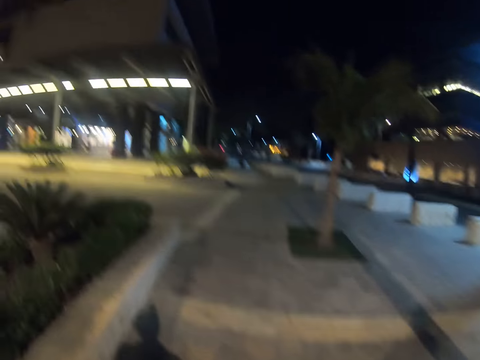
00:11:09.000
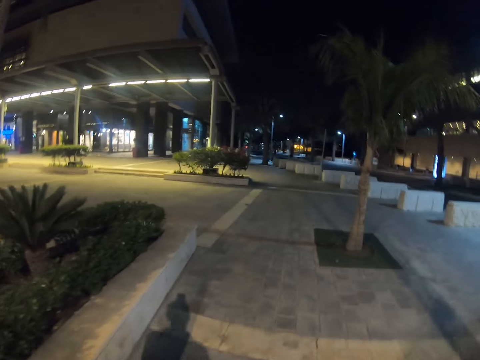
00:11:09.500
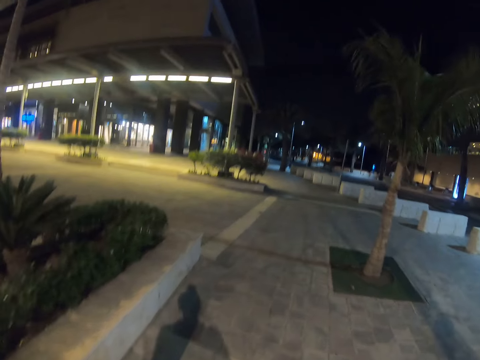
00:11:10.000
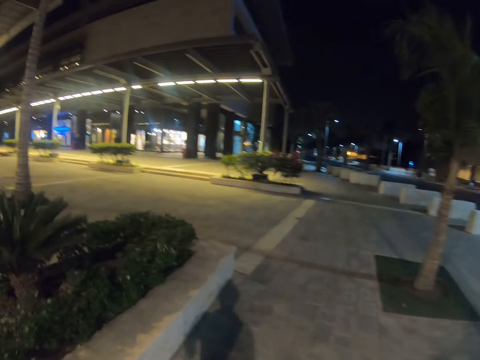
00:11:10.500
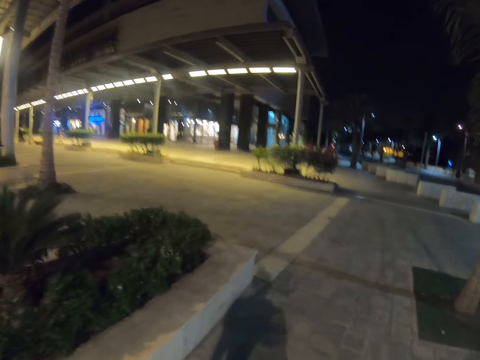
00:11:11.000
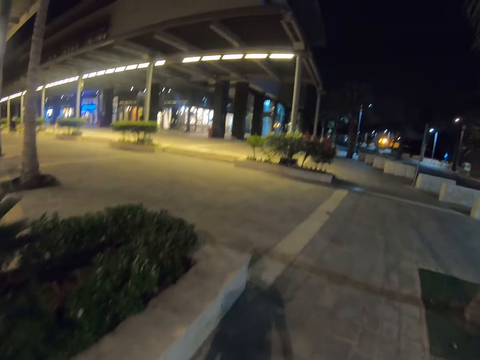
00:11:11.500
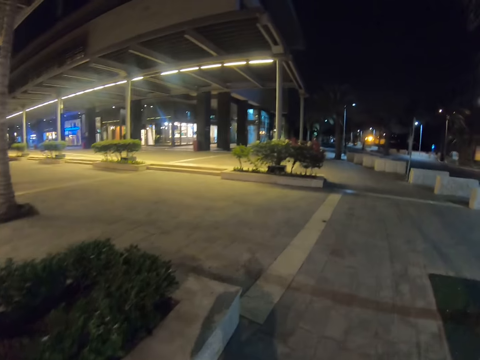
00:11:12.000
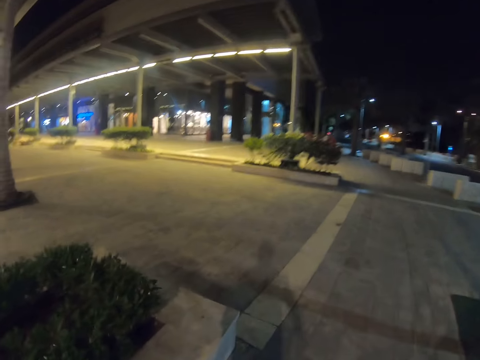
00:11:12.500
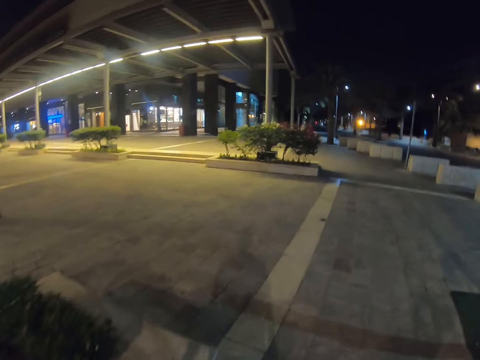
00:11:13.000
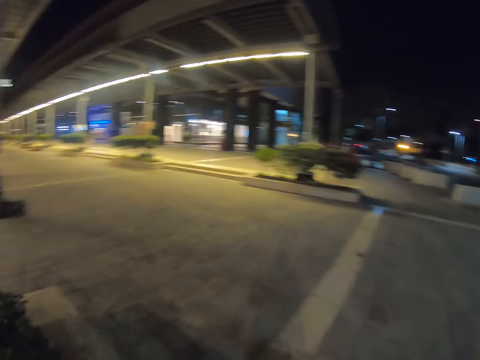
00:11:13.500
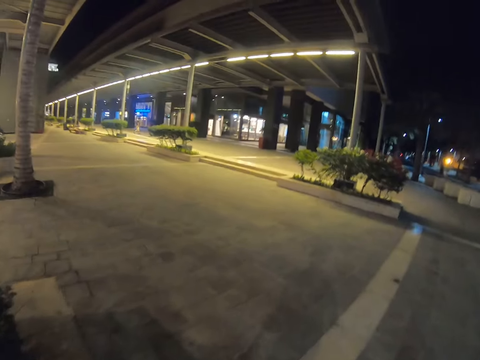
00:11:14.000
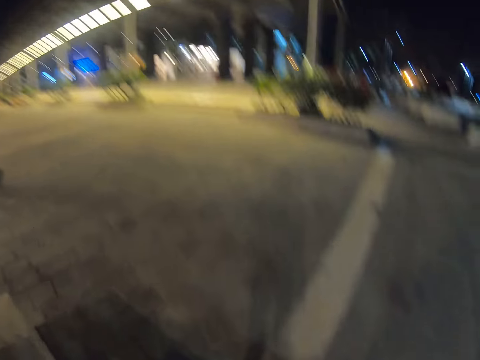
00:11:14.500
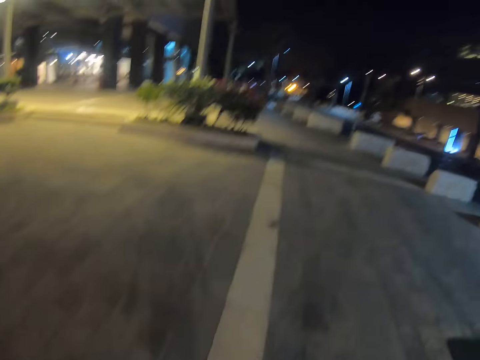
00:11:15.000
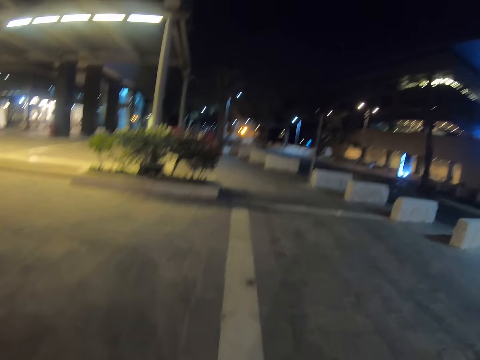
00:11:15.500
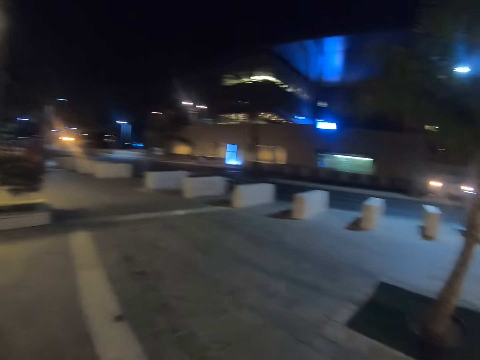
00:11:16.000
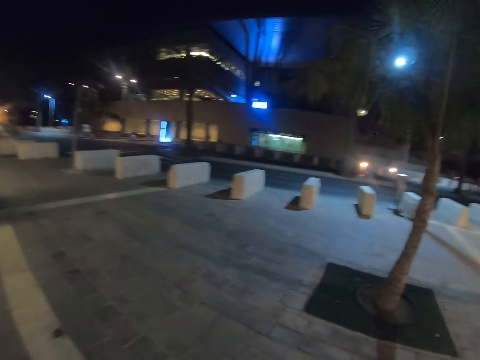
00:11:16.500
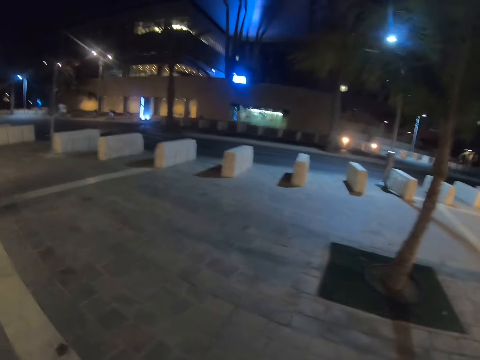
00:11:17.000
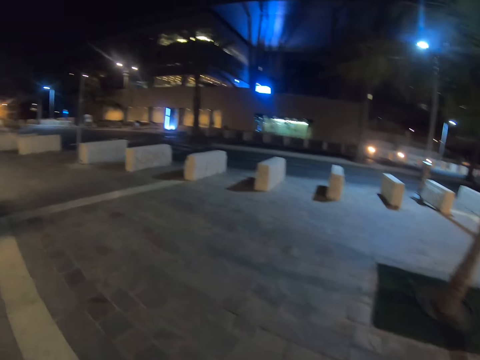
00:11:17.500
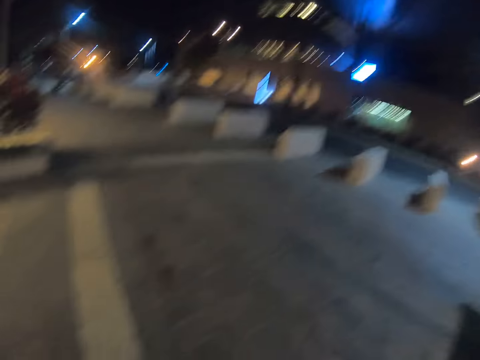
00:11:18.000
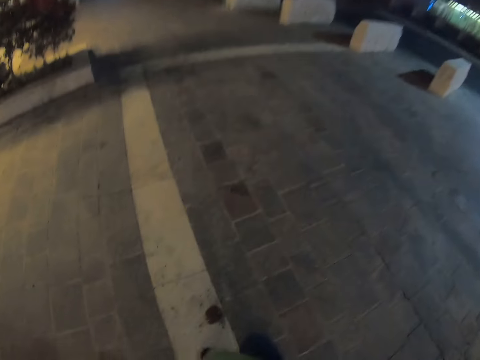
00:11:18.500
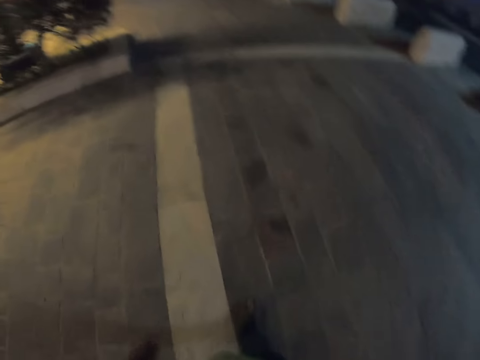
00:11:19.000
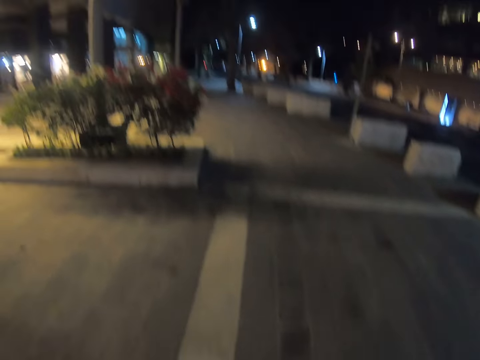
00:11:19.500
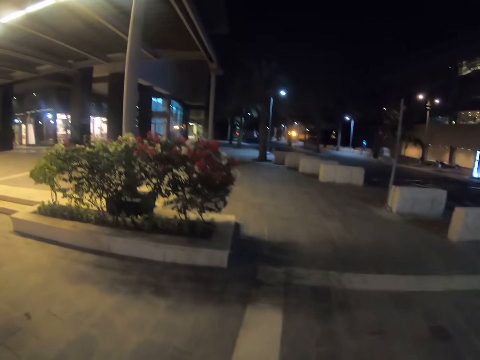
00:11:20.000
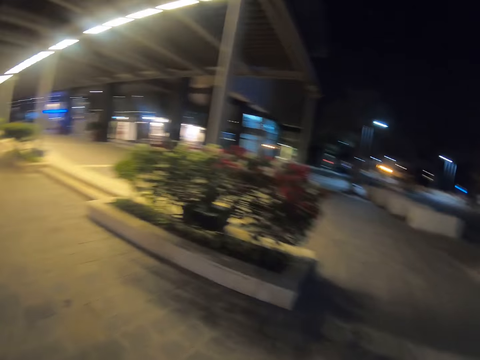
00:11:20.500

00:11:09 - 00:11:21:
The camera wearer looks around.

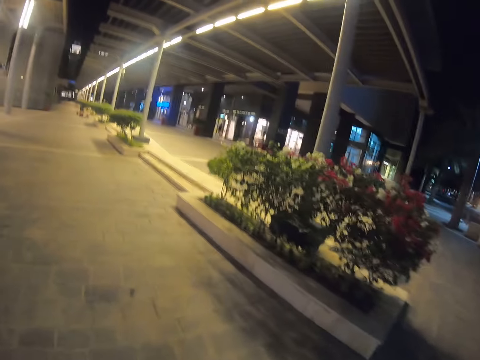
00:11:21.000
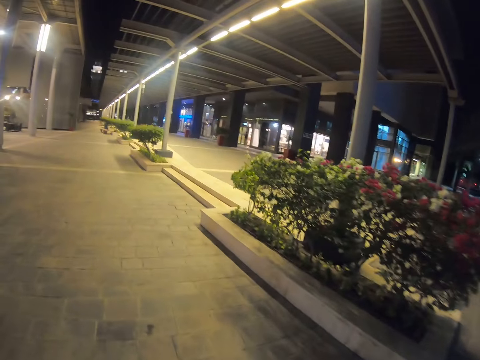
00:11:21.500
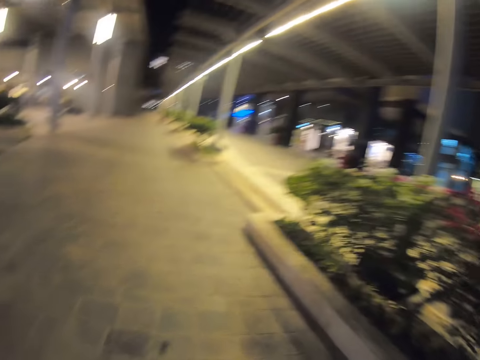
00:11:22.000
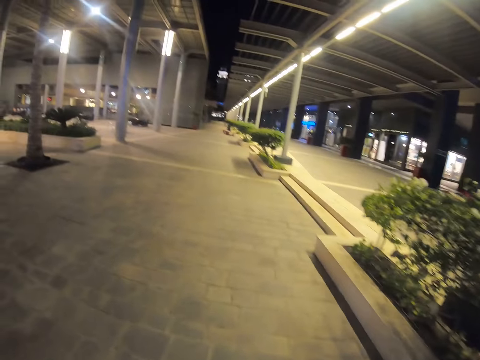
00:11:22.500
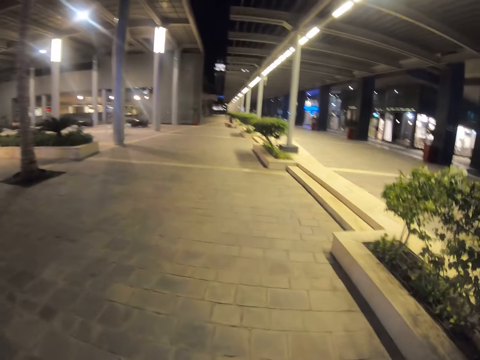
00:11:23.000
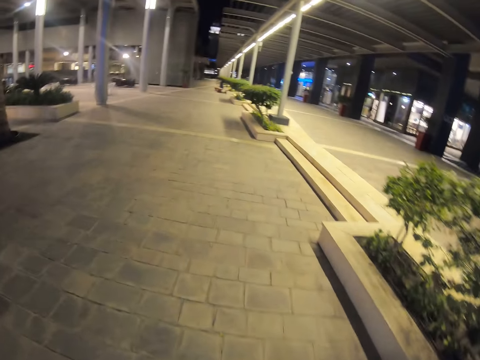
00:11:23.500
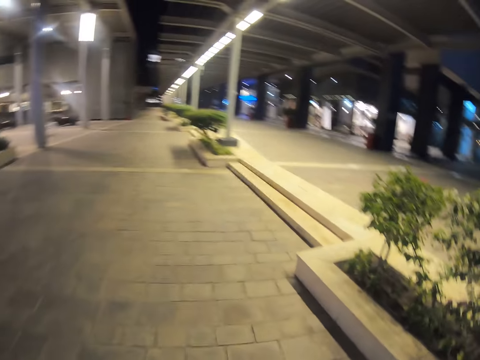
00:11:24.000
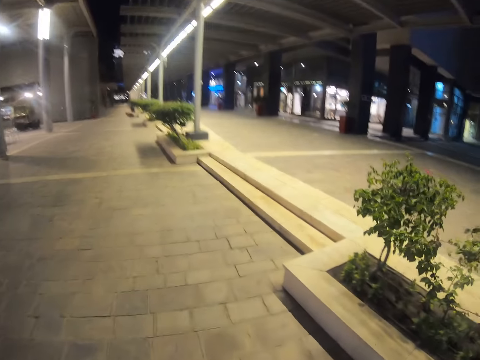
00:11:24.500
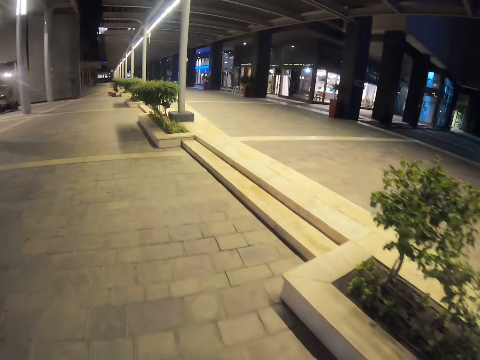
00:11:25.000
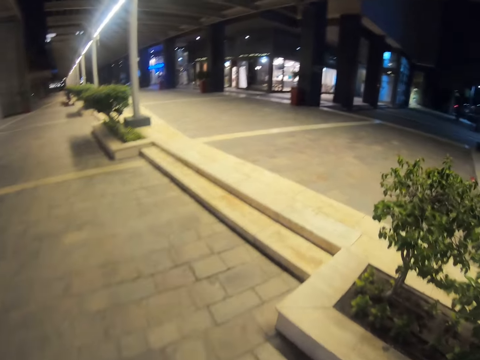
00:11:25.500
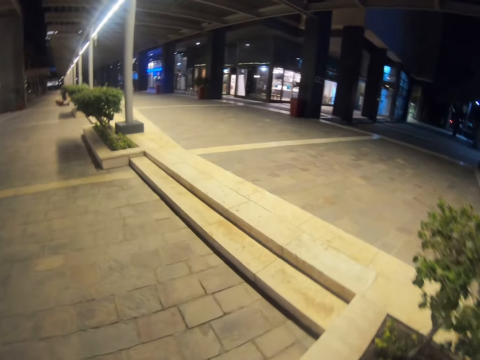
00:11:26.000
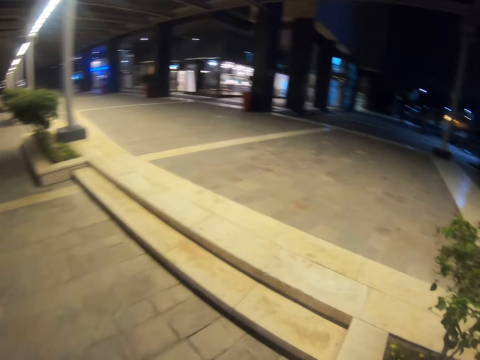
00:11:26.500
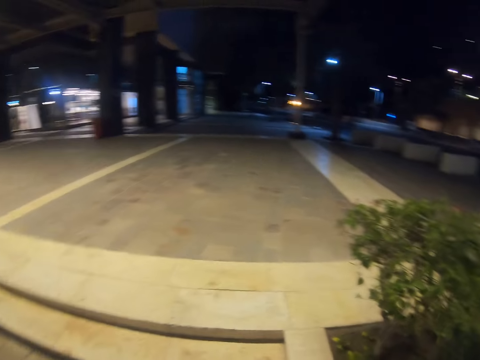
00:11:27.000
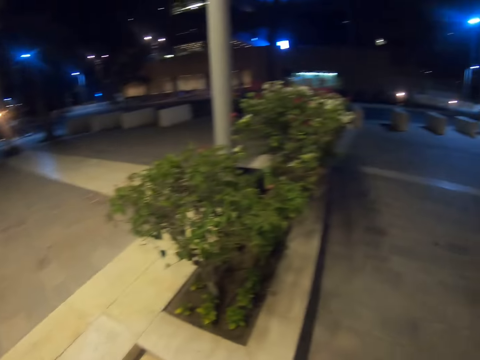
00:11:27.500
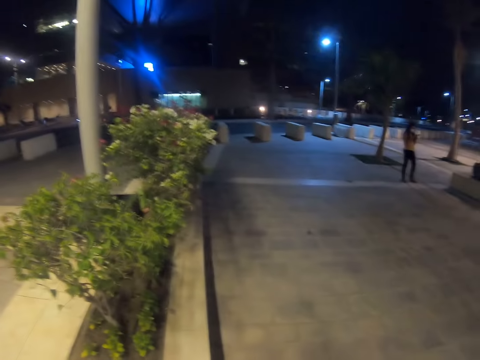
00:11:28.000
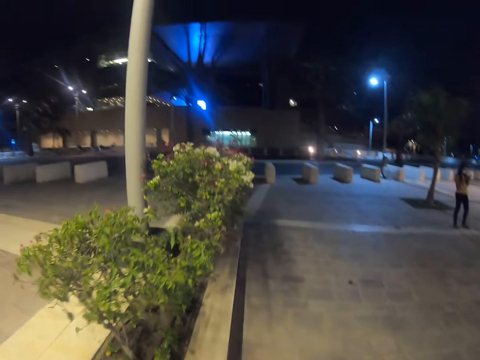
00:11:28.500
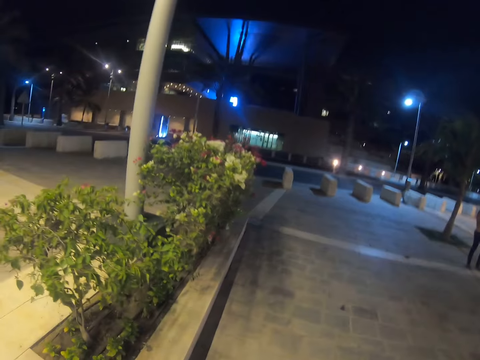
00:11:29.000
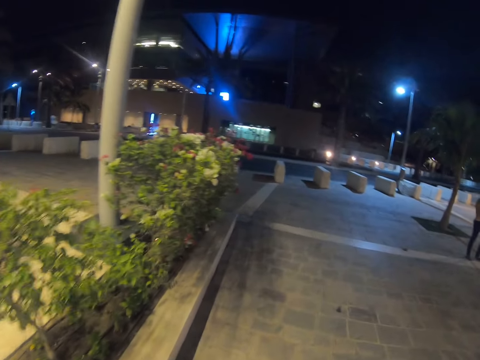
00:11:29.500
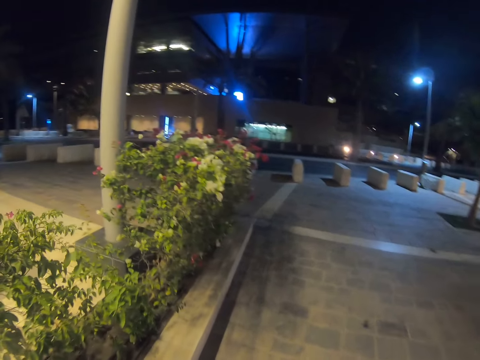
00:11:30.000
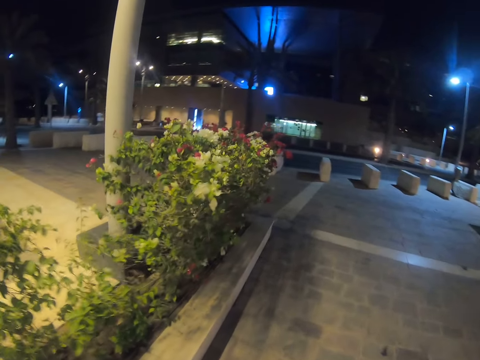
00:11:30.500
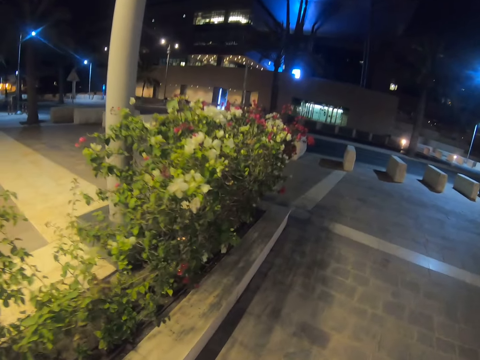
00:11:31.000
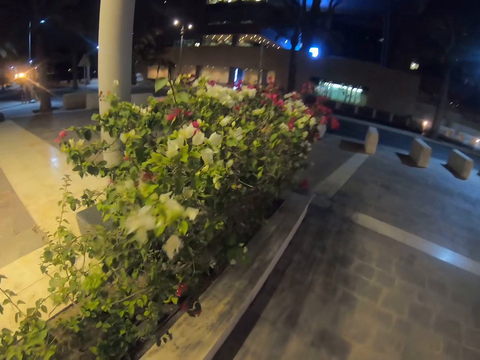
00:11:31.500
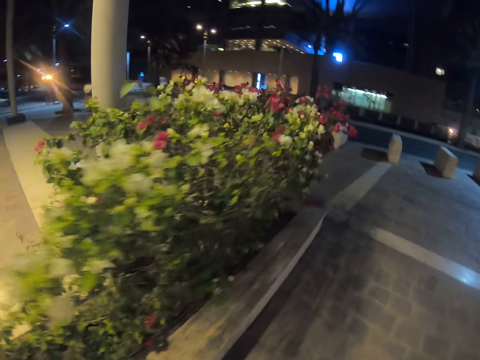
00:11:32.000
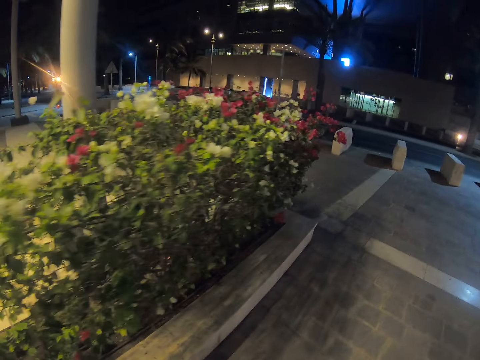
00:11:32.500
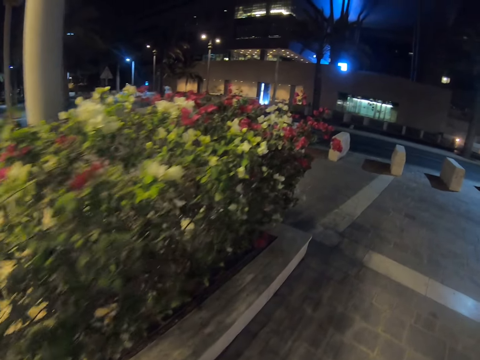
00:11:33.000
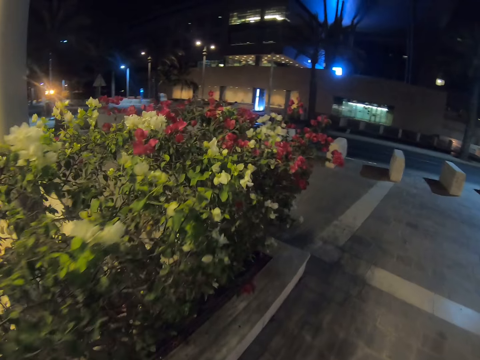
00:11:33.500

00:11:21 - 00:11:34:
The camera wearer turns on the street road, turns around, and walks on the street road.

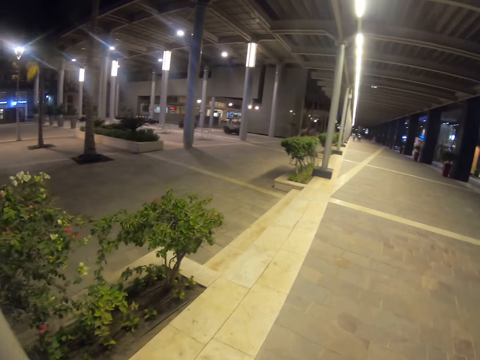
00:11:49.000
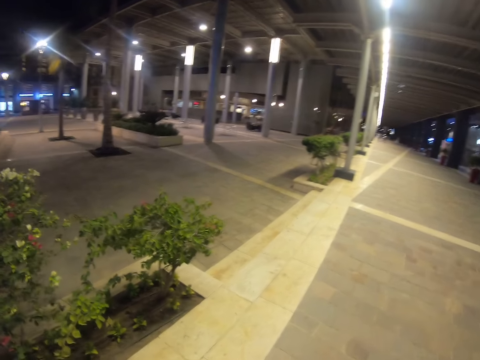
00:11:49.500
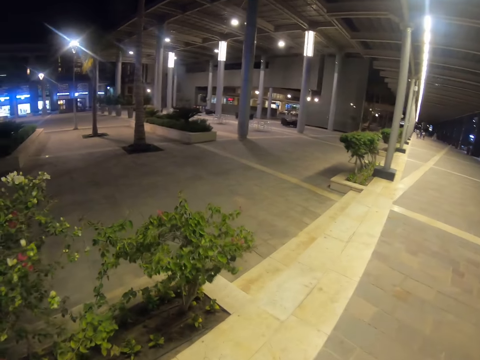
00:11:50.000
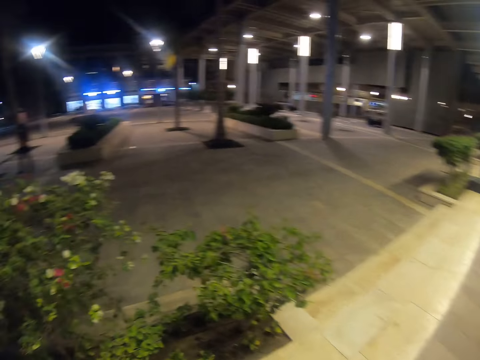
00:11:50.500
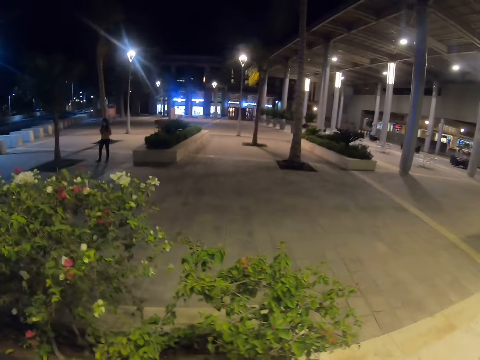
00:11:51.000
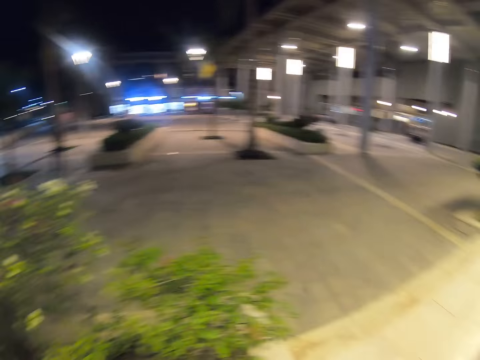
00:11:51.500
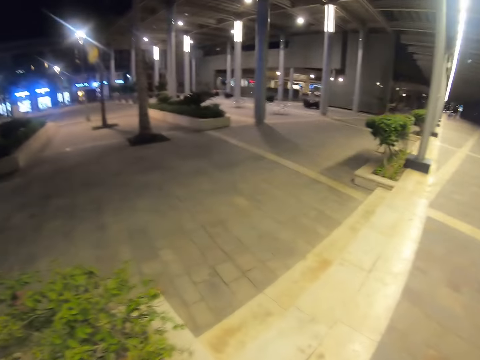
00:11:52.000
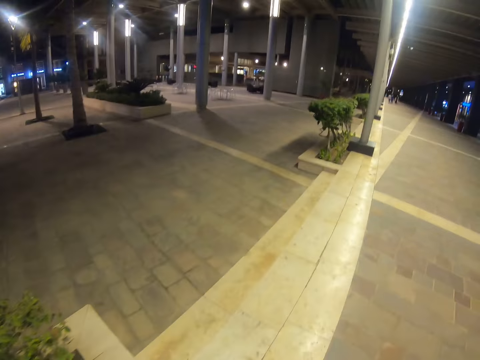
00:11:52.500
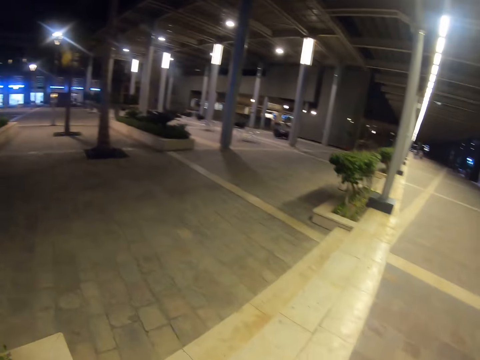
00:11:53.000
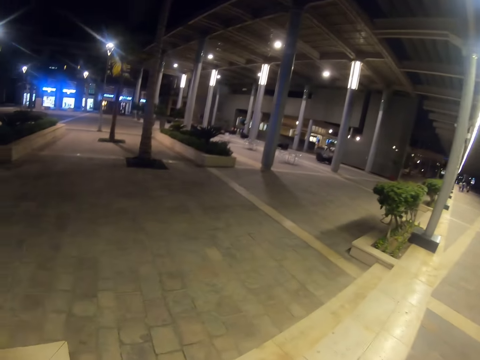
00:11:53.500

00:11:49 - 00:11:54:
The camera wearer looks around.
